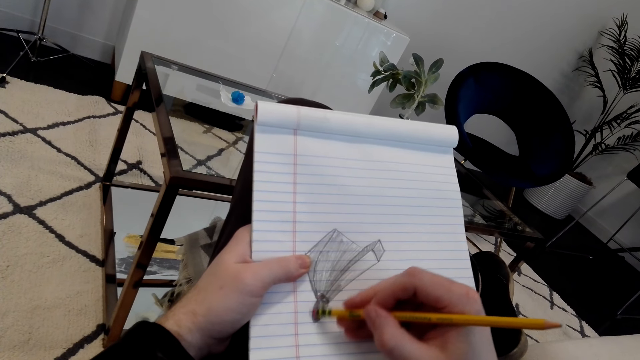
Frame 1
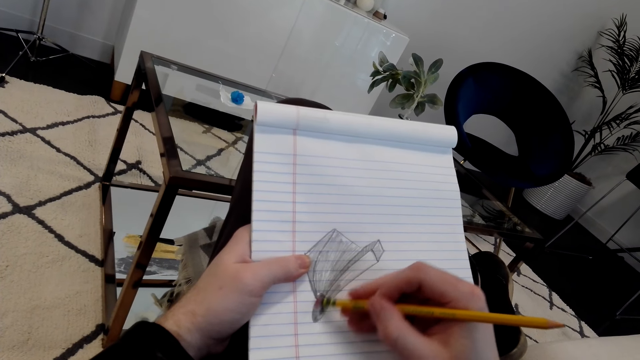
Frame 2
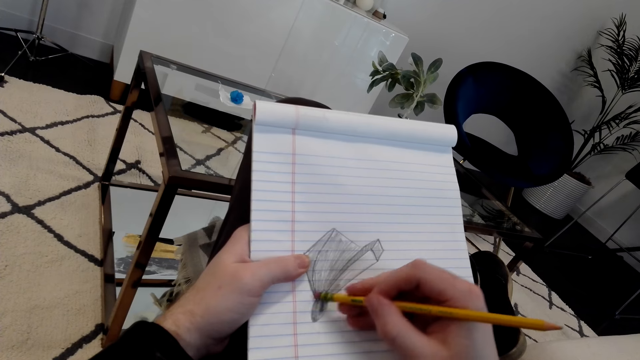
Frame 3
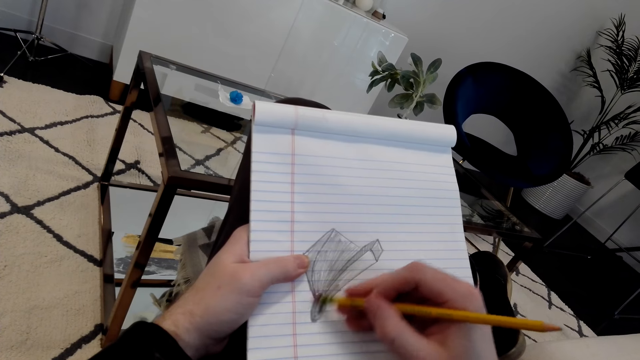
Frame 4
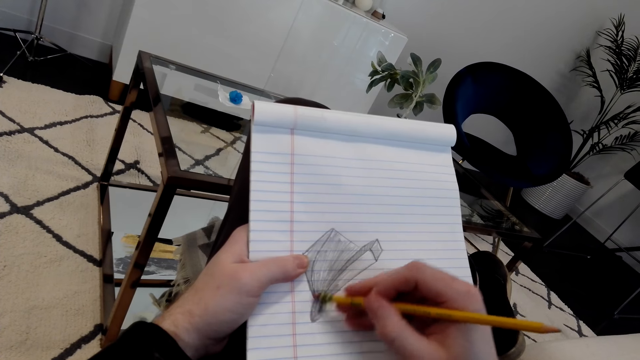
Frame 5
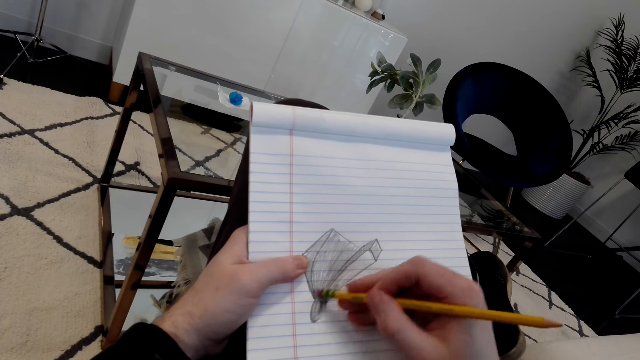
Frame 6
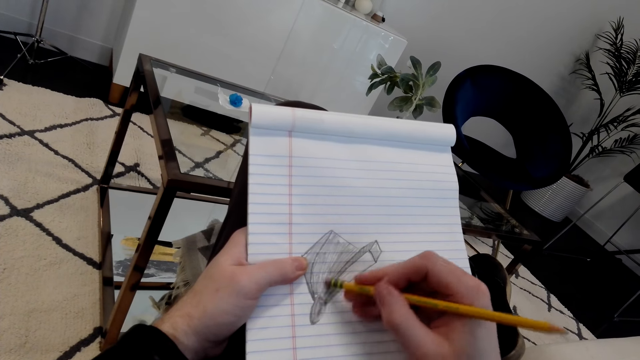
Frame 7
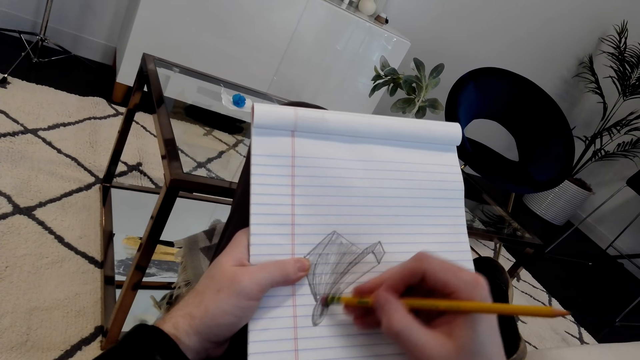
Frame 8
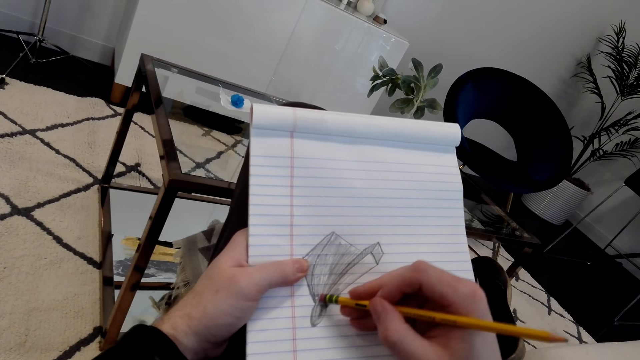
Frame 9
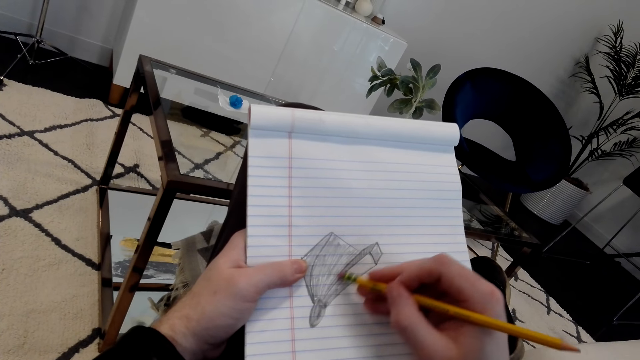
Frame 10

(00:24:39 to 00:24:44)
The camera wearer rubs the drawing with a pencil rubber.

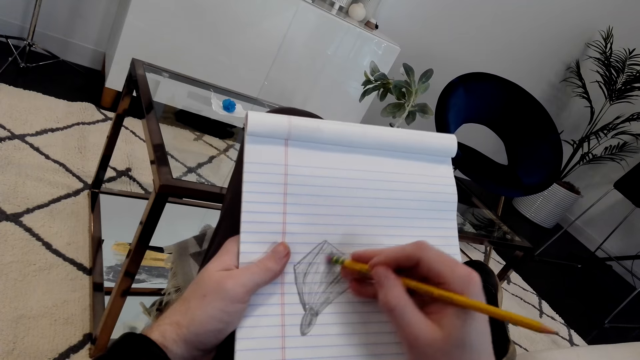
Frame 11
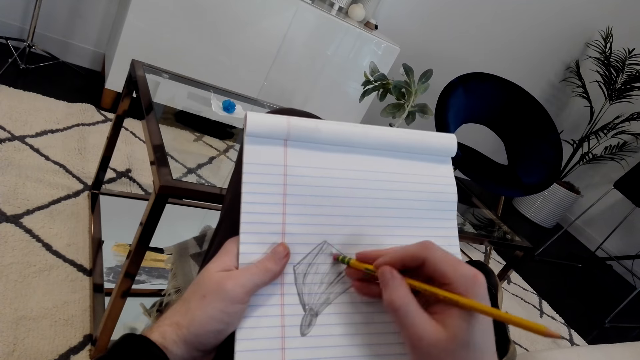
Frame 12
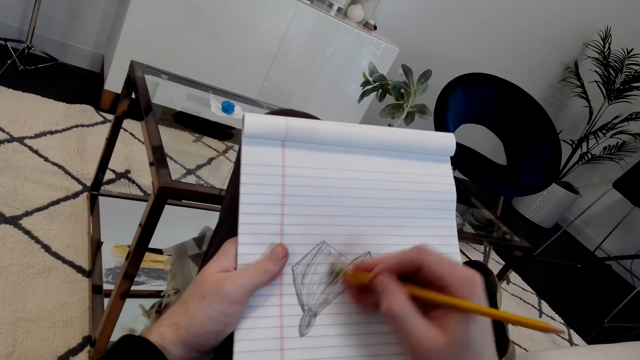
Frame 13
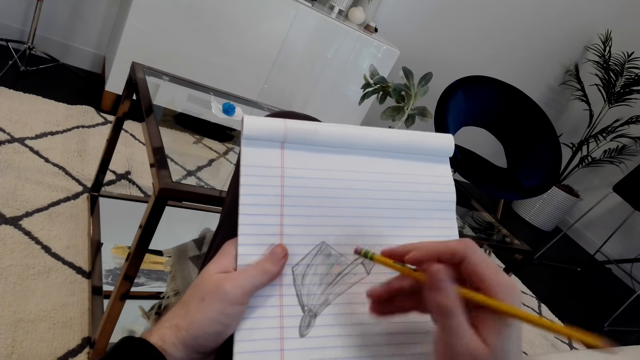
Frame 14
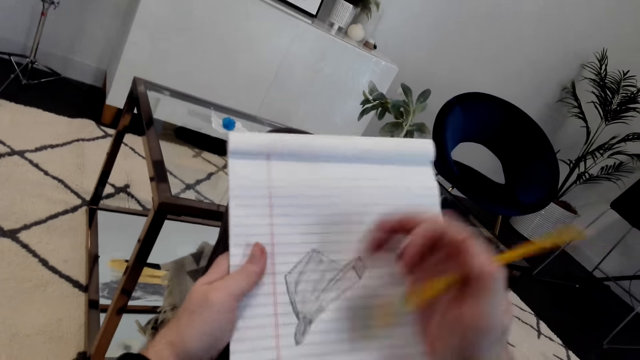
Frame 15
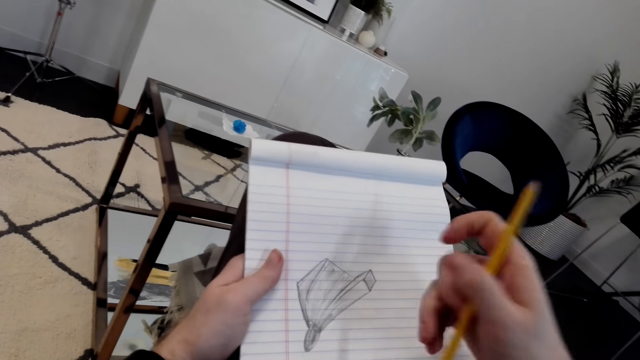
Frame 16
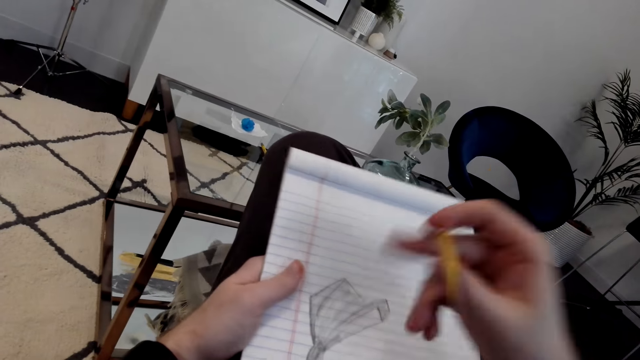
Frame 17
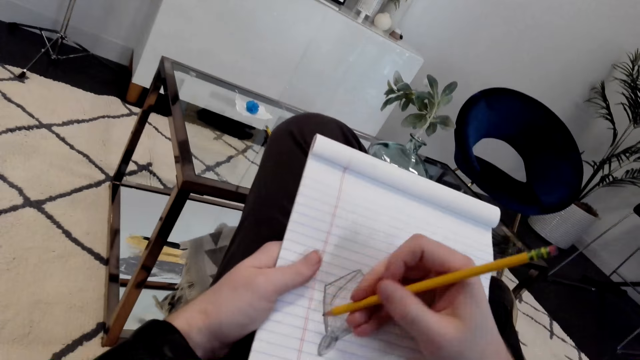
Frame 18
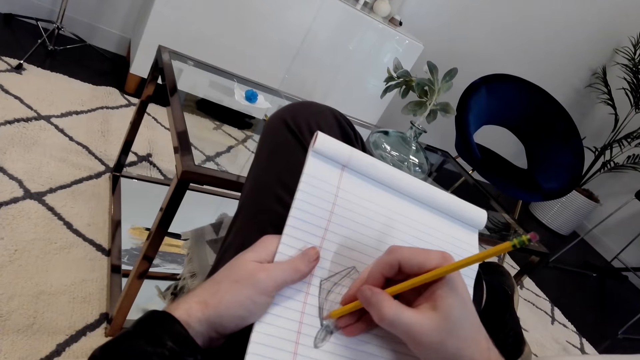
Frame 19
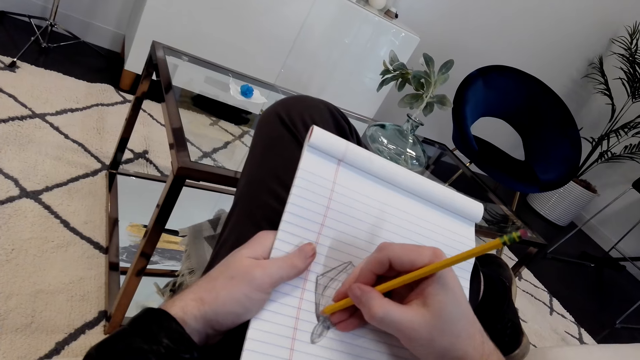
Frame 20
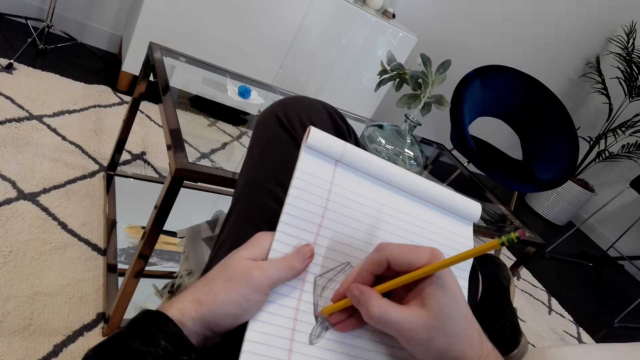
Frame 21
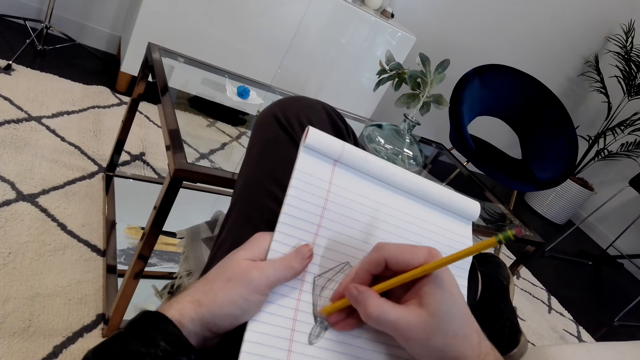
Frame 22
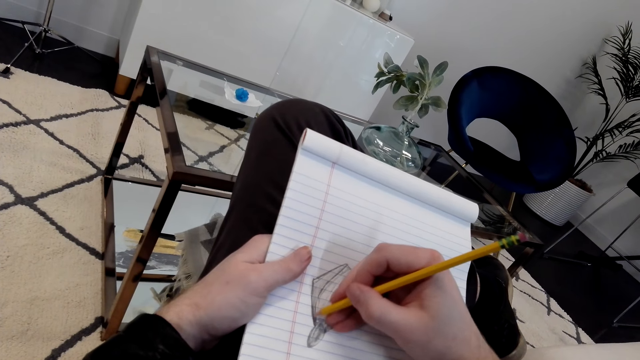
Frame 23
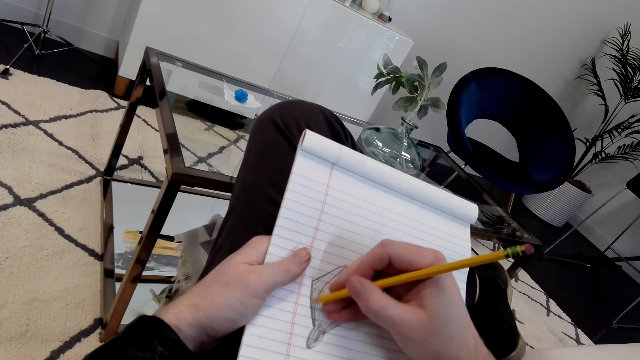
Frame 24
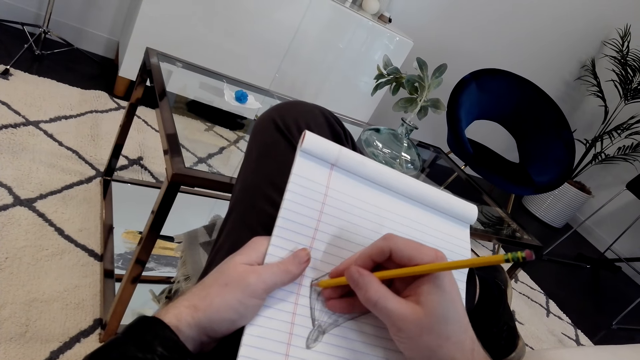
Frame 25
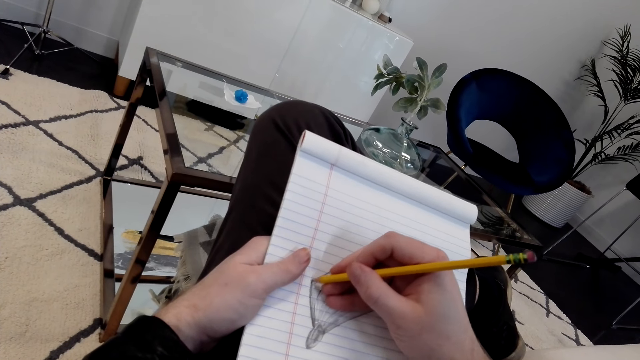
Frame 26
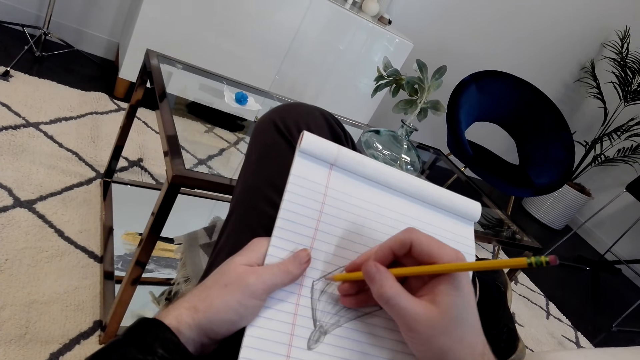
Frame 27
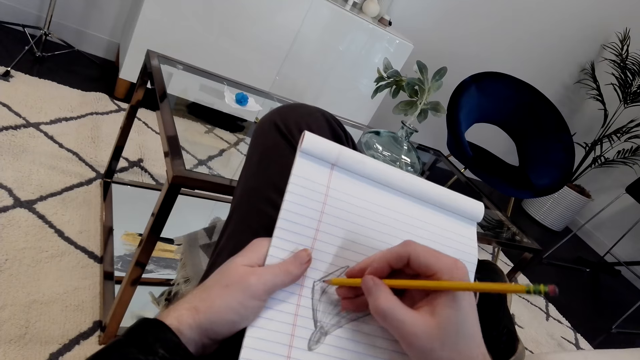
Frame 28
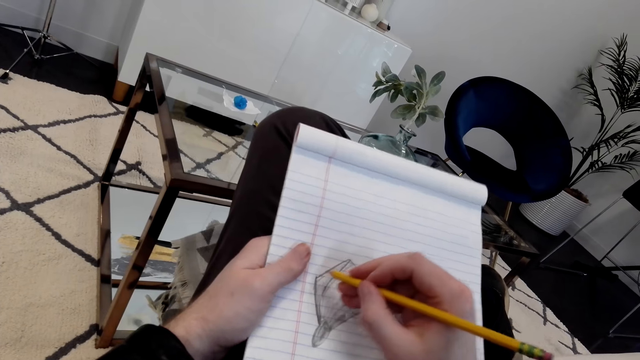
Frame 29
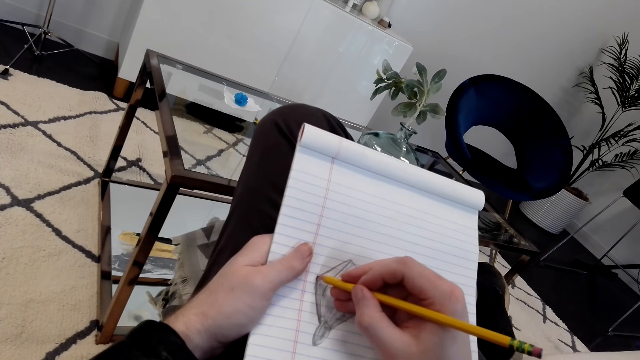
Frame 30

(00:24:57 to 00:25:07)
The camera wearer wipes rubber particles on the book. They draw on the book using a pencil.

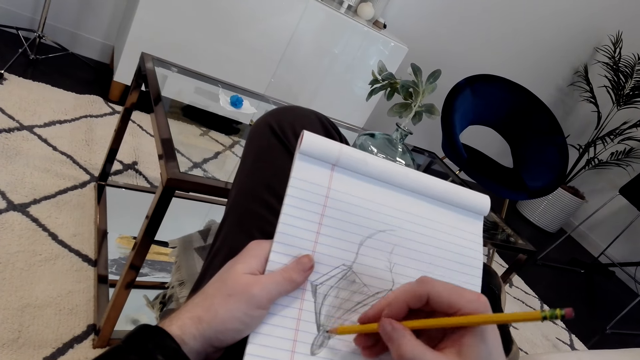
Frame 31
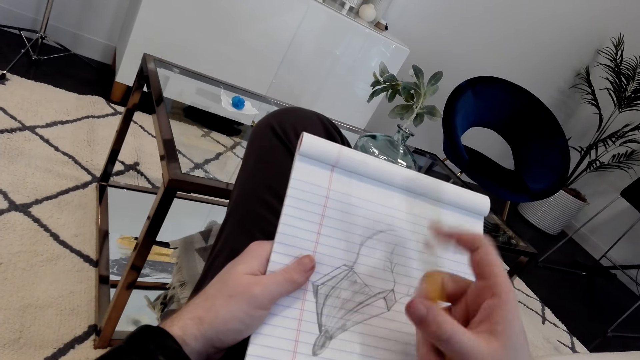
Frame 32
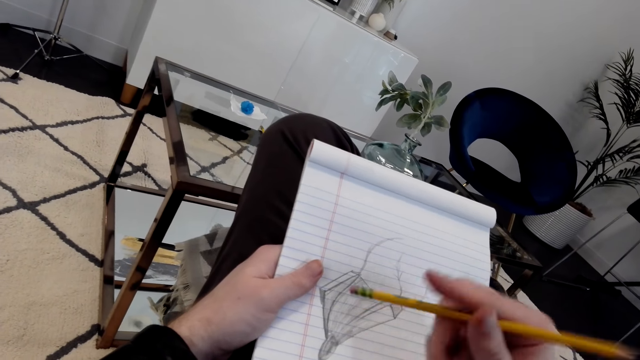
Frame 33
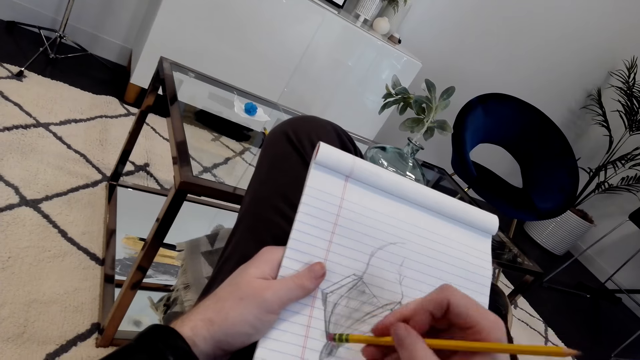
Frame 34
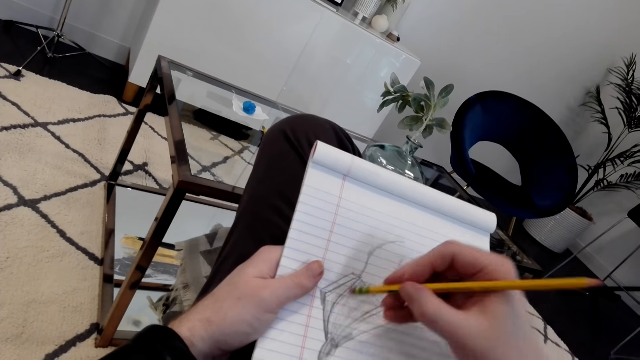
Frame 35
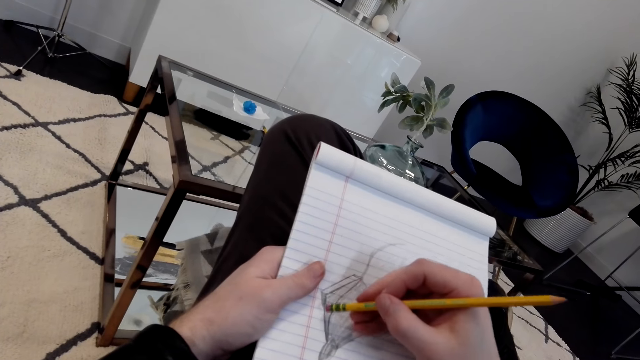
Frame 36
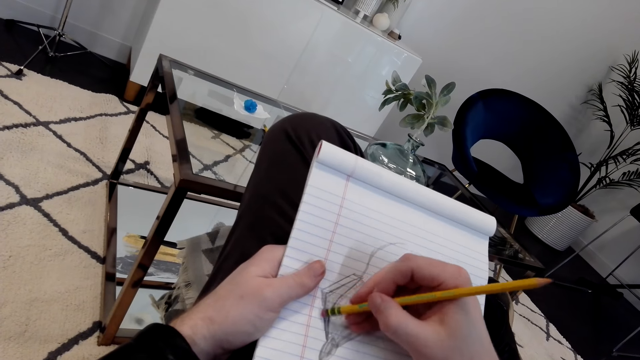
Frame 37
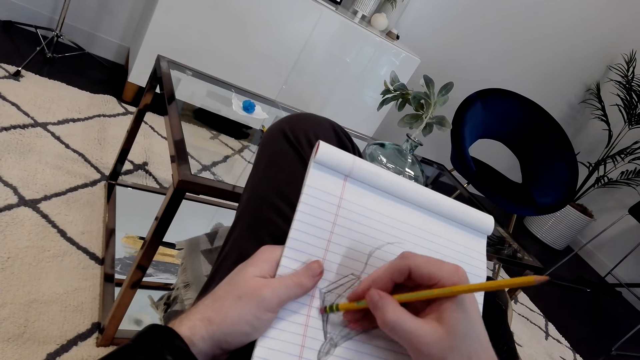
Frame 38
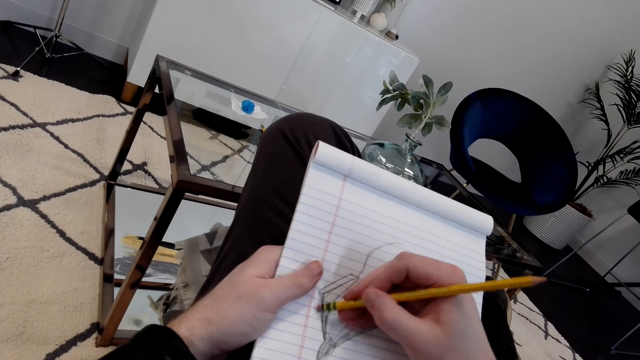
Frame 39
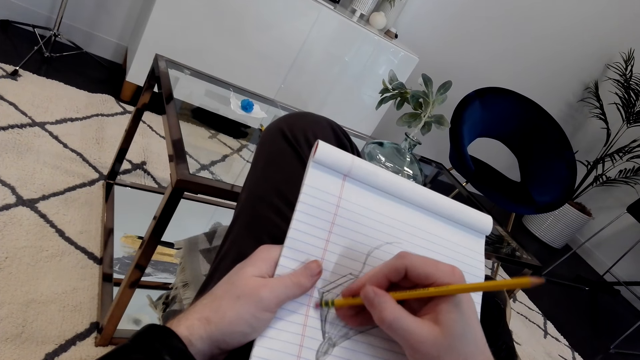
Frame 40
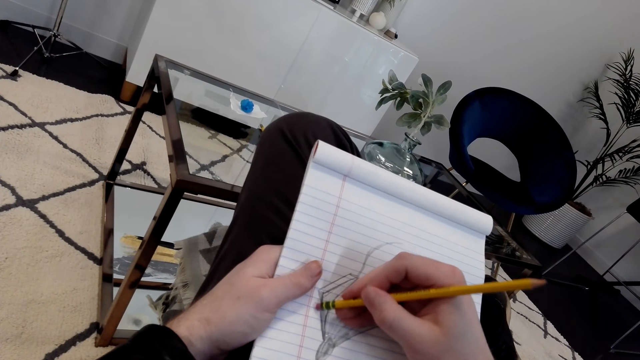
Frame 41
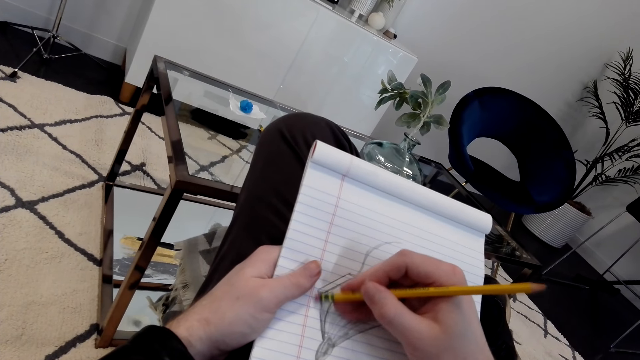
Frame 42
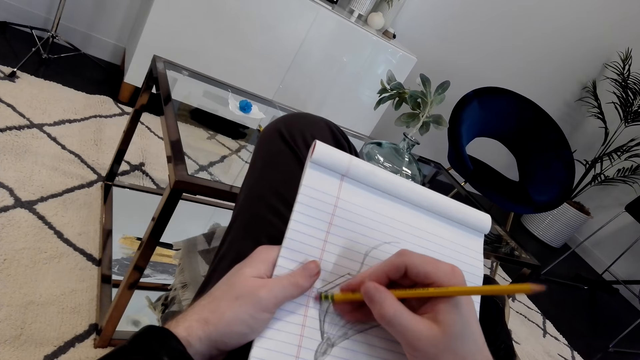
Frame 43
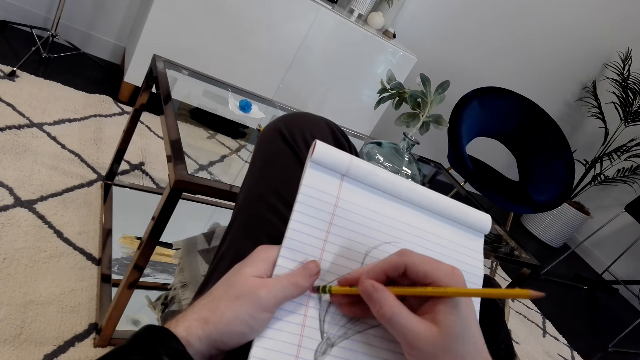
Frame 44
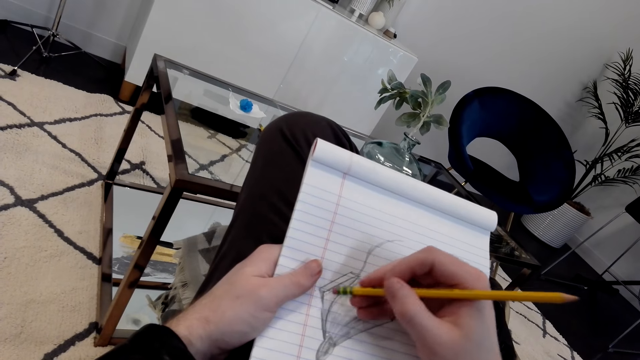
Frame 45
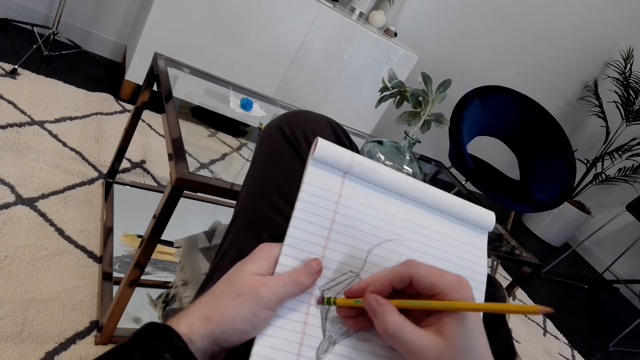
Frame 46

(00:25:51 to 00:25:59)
The camera wearer rubs the drawing with a rubber.
